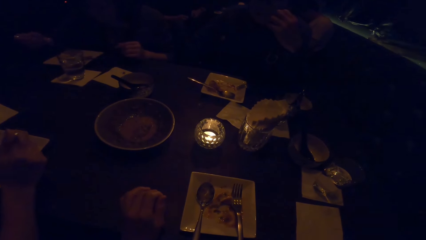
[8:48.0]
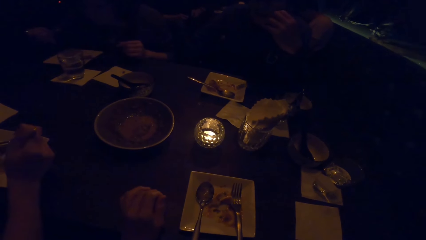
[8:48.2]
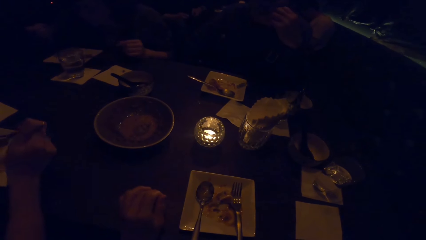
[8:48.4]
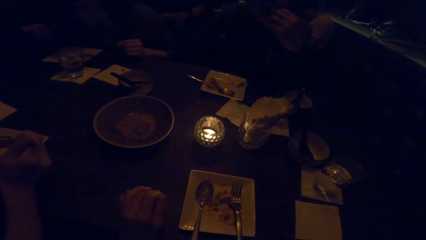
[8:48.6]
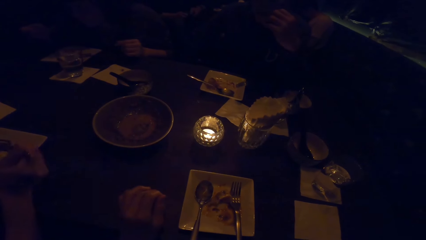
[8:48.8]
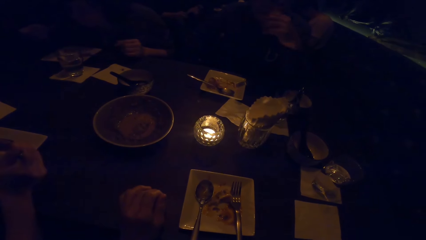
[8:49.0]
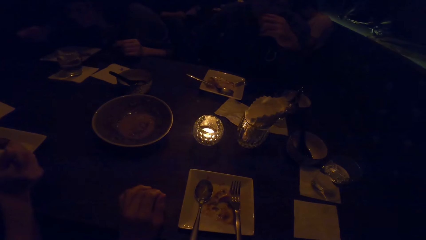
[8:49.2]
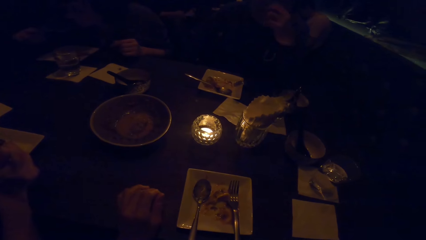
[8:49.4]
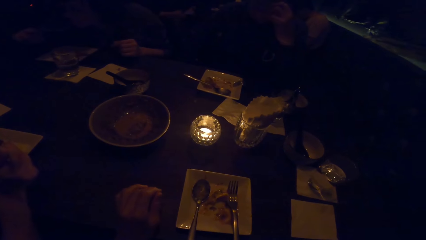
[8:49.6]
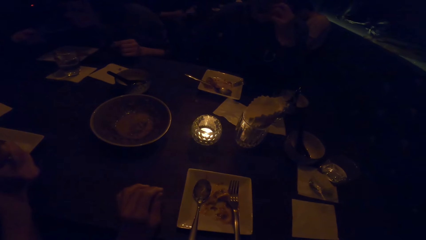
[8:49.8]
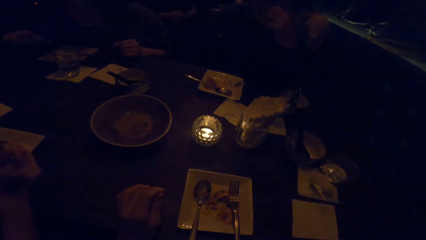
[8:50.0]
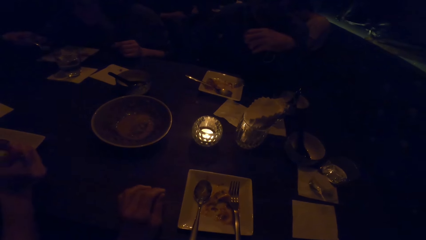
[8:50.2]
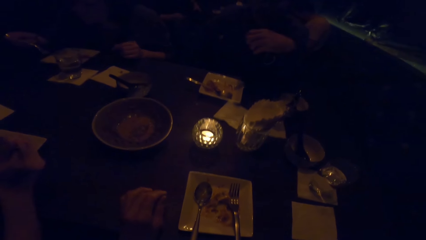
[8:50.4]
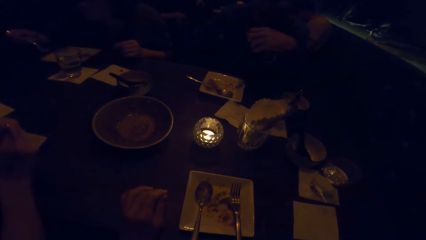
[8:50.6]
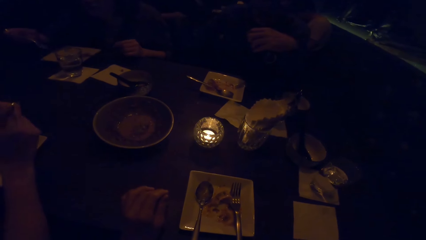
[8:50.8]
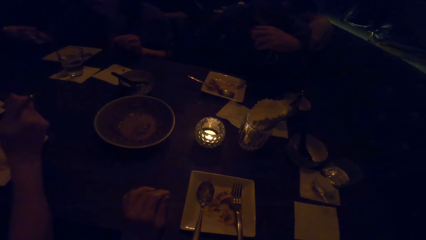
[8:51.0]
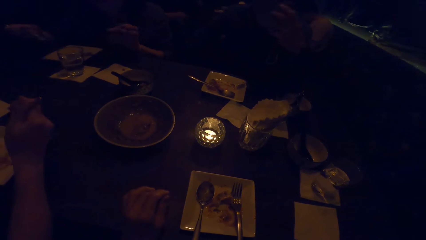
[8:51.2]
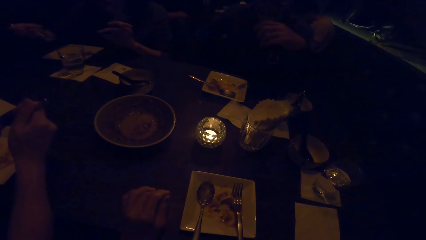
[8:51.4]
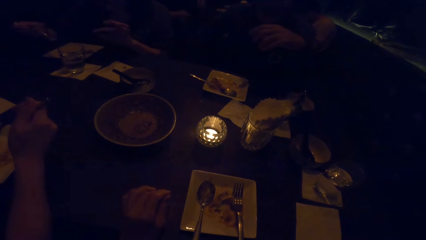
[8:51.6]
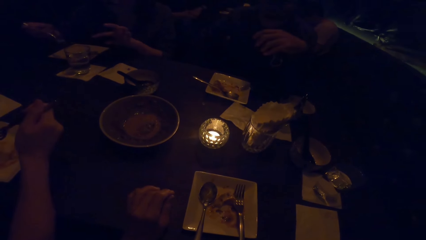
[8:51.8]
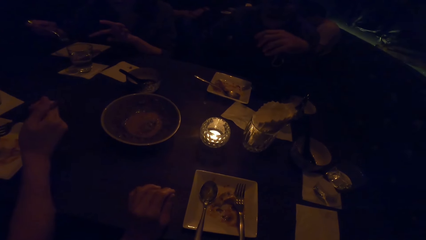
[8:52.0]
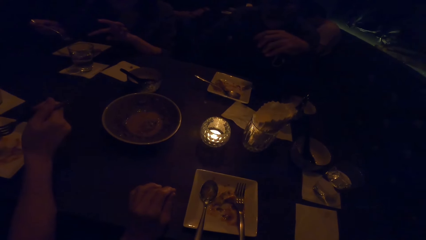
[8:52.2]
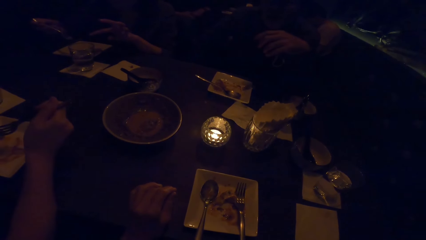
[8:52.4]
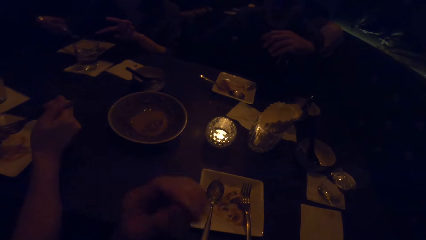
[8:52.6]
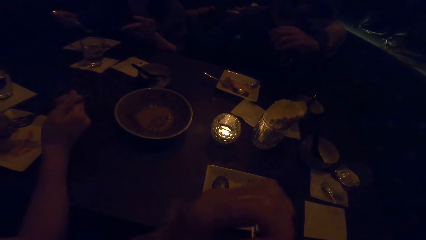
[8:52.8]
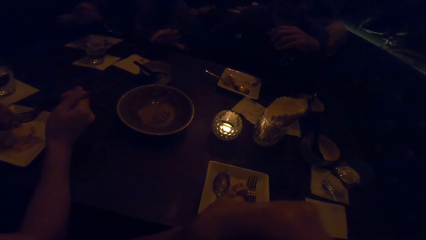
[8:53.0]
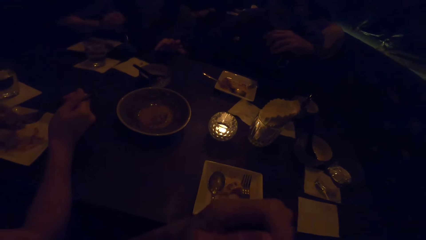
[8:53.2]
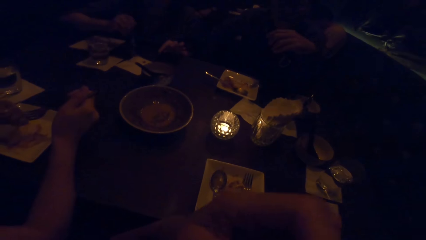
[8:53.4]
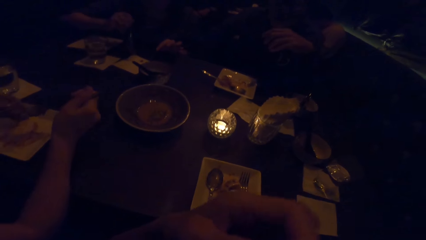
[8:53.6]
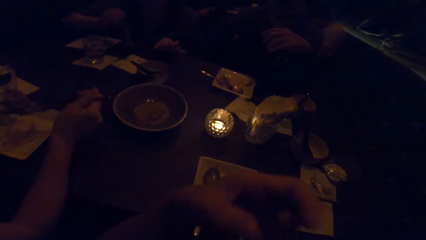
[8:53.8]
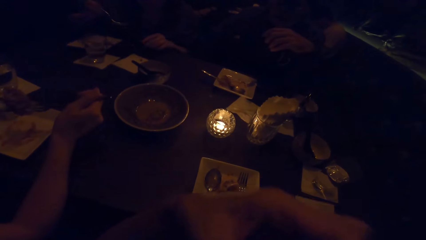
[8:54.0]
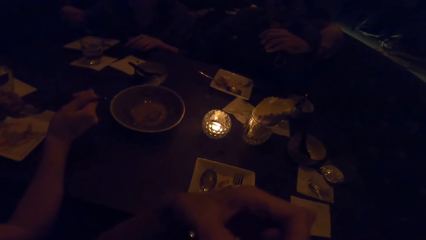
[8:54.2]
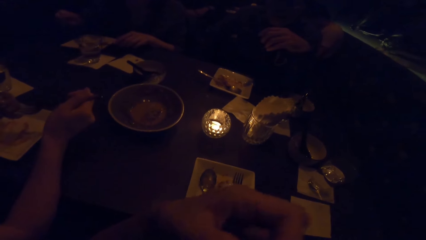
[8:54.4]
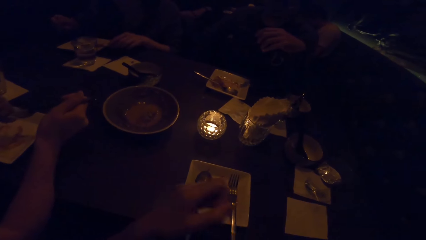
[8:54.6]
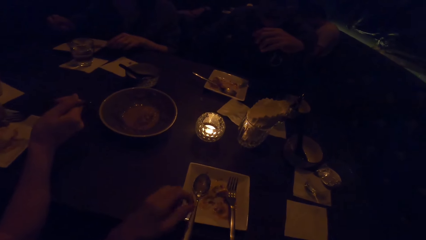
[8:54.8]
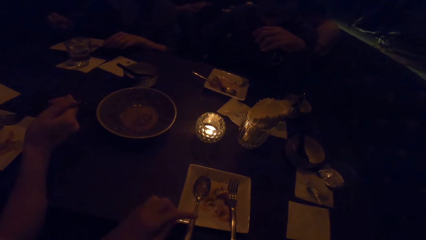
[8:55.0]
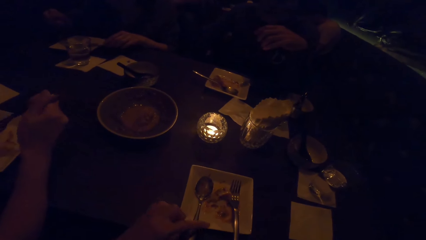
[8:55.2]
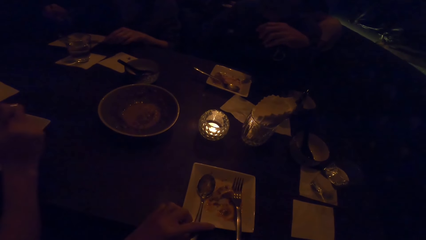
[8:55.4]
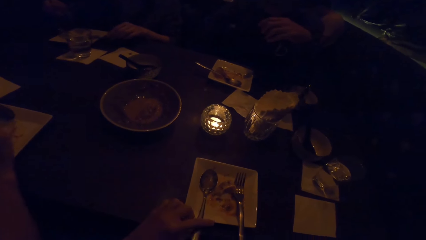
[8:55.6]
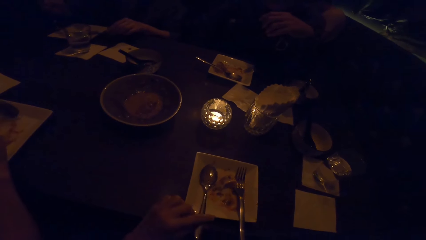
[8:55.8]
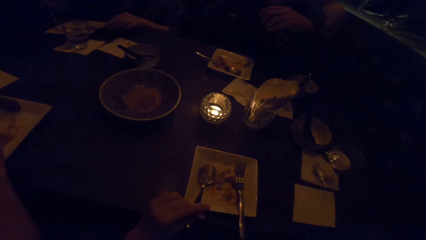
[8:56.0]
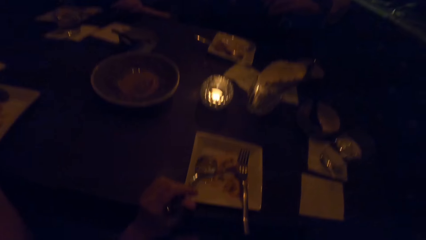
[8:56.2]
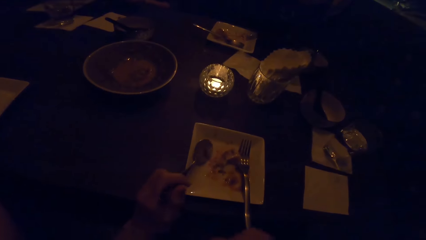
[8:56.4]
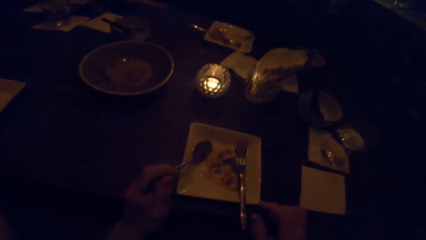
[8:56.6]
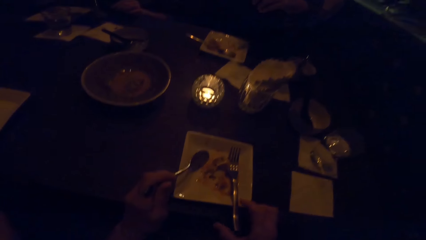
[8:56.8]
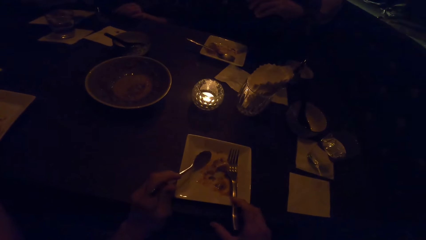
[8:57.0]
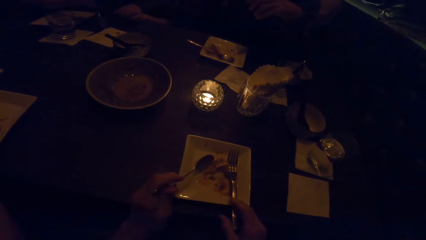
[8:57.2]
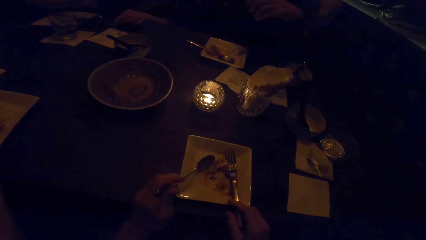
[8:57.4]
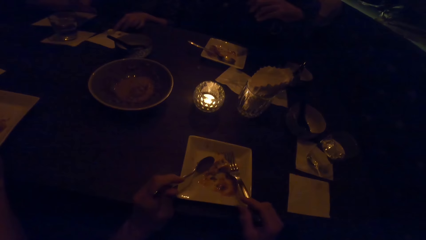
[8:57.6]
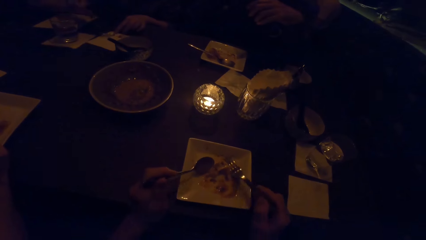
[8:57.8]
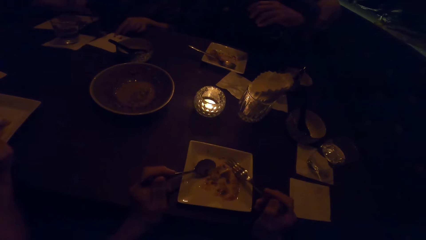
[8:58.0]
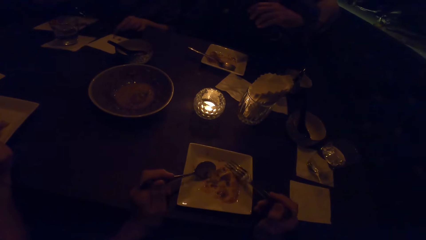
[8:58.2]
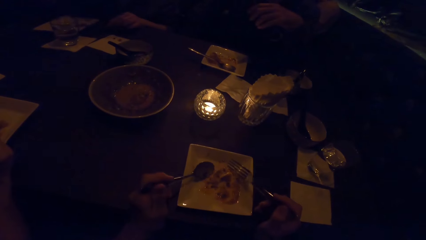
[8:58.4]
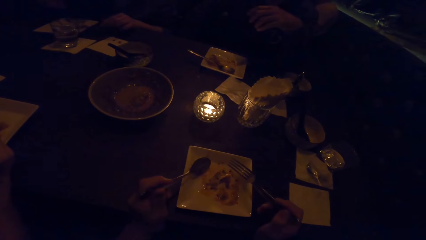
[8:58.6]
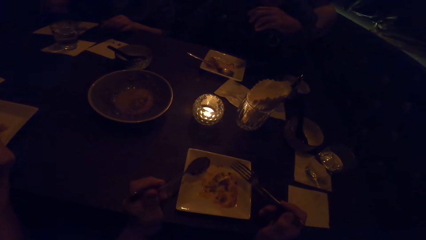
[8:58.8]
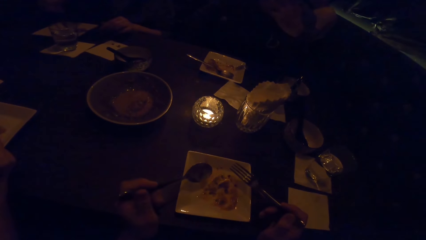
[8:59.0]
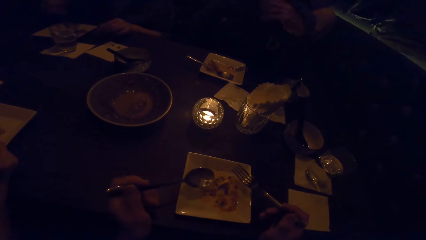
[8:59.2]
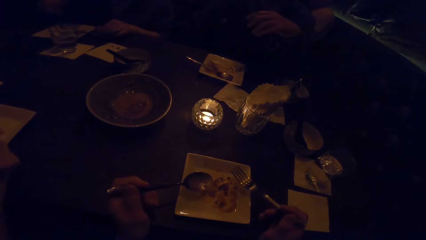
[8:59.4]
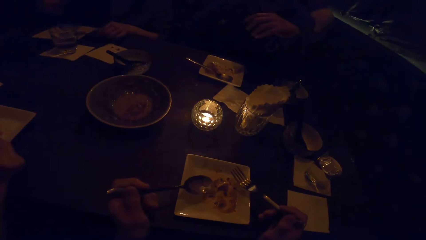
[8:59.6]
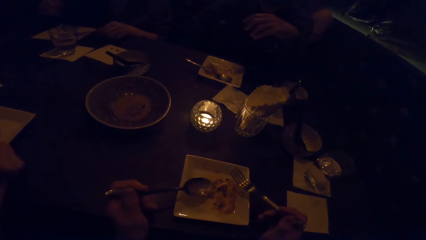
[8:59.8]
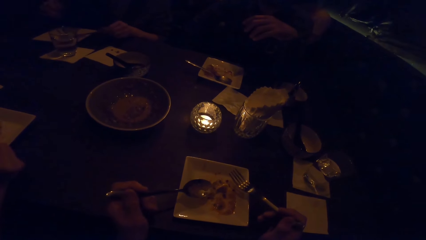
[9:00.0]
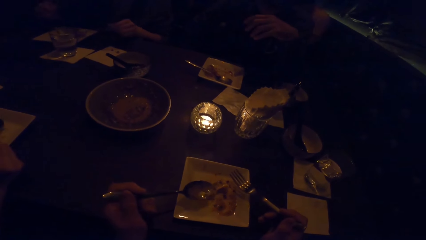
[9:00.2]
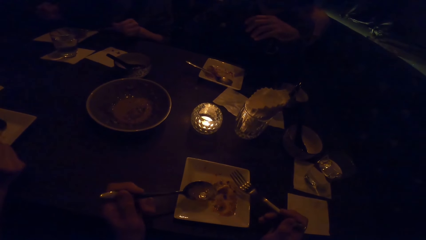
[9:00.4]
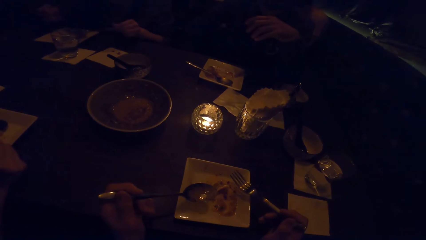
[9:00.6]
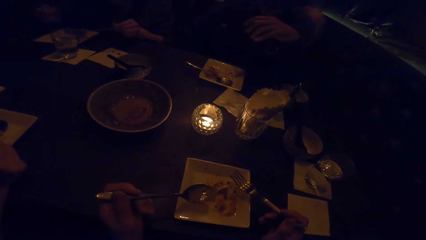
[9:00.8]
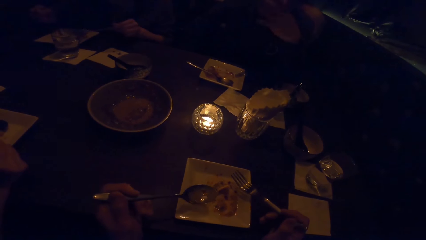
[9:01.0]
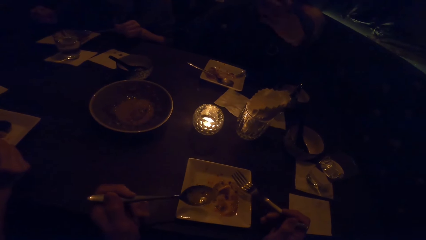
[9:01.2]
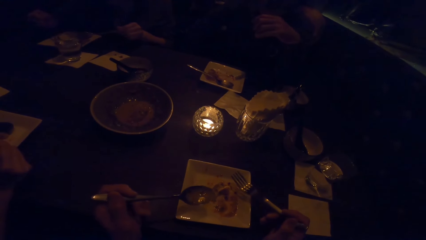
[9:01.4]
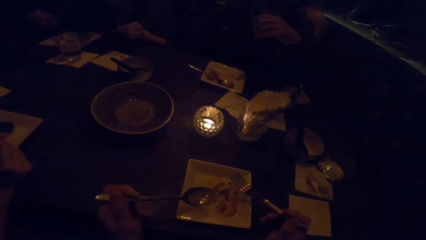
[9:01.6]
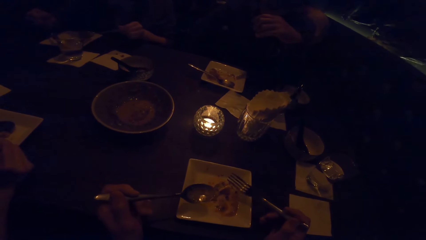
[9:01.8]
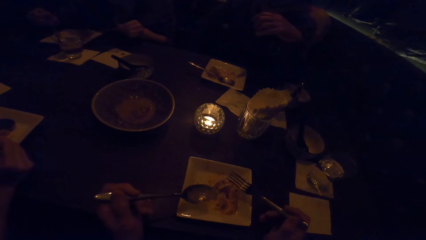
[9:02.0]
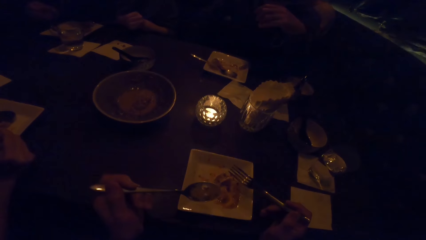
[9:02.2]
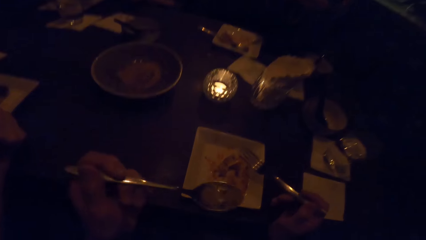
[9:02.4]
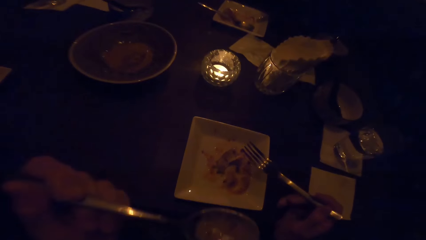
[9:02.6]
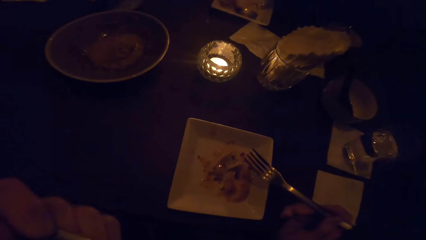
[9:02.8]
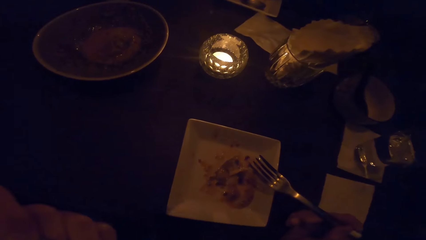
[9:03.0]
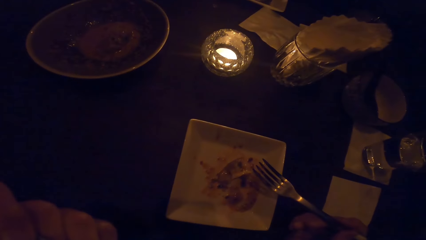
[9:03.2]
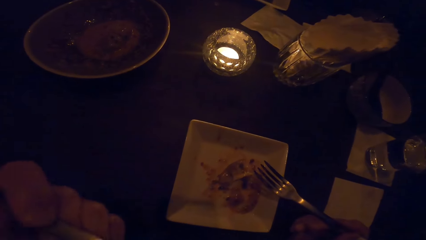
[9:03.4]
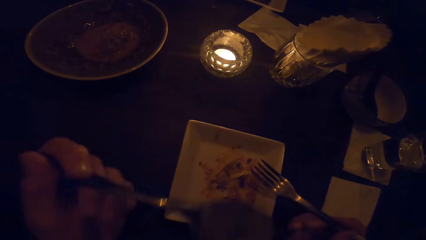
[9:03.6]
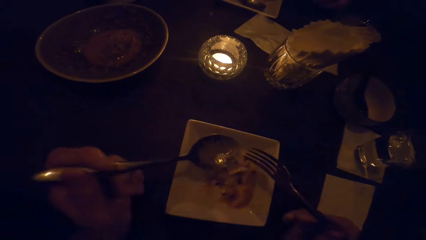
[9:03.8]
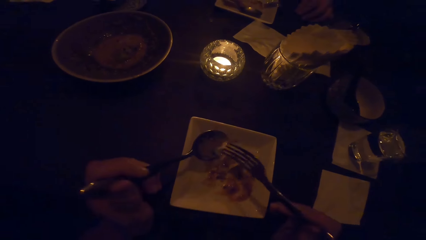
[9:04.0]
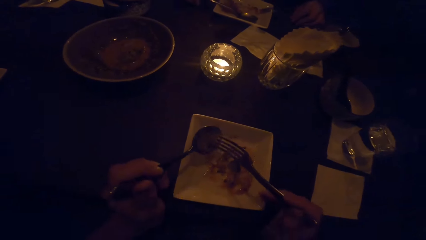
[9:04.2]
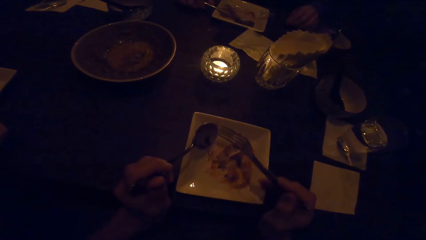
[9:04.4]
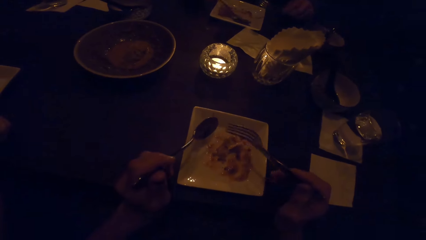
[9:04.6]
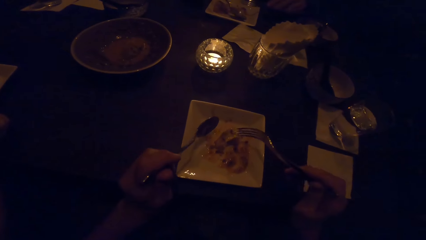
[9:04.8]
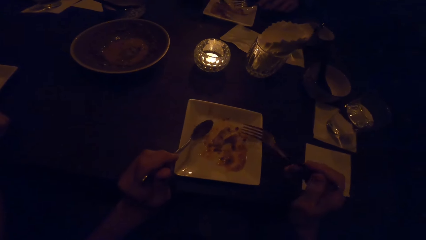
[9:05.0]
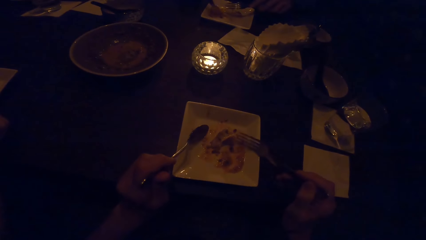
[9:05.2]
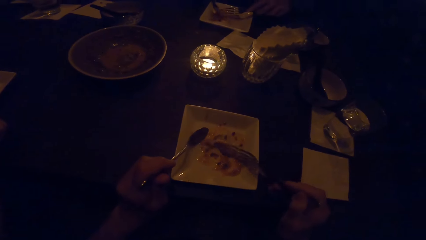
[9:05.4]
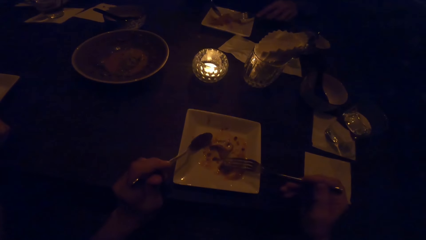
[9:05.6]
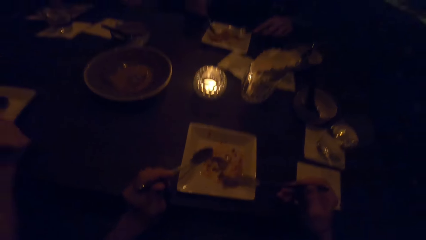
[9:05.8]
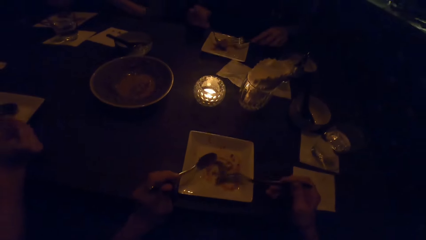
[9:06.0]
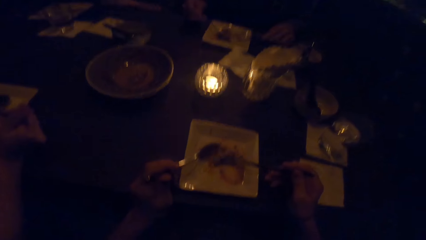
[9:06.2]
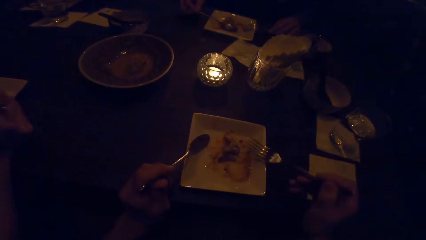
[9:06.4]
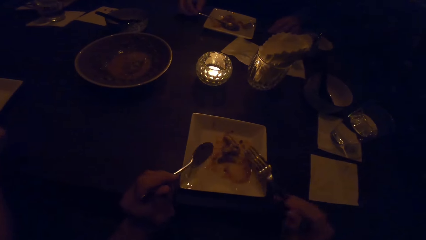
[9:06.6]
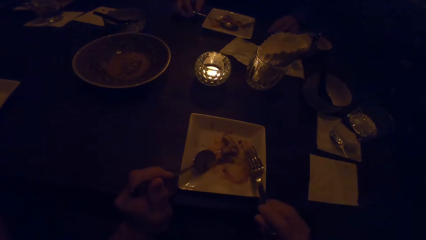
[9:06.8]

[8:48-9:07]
The camera wearer picks up a spoon. They hold the spoon. They hold a fork. They pick up the fork. They eat food. They raise a hand.
